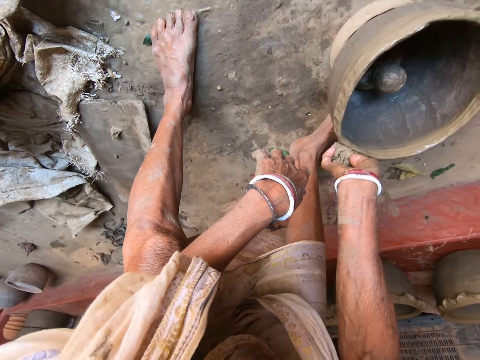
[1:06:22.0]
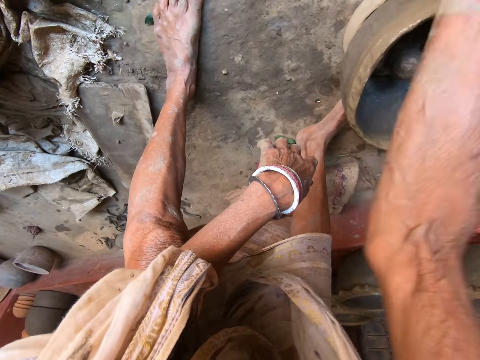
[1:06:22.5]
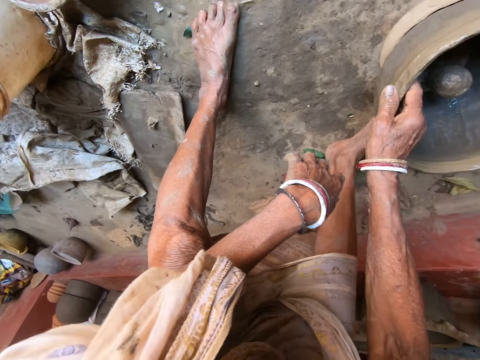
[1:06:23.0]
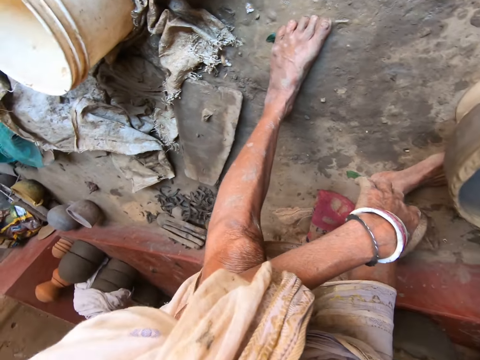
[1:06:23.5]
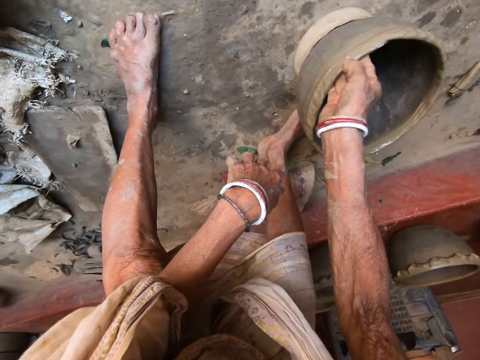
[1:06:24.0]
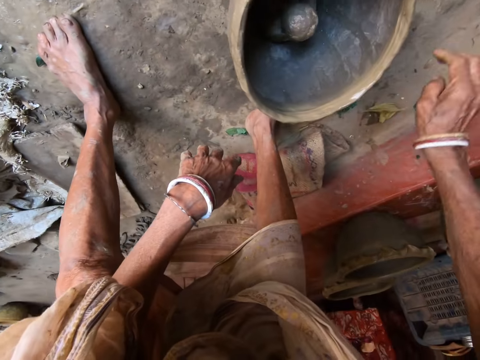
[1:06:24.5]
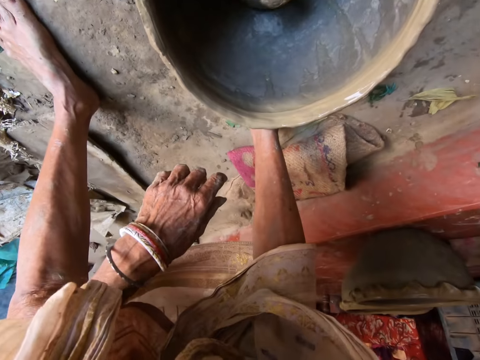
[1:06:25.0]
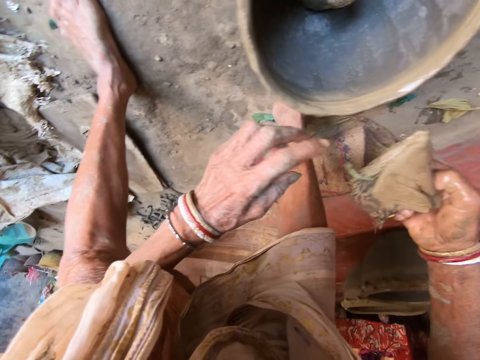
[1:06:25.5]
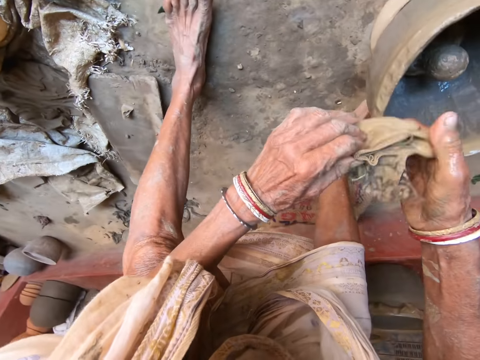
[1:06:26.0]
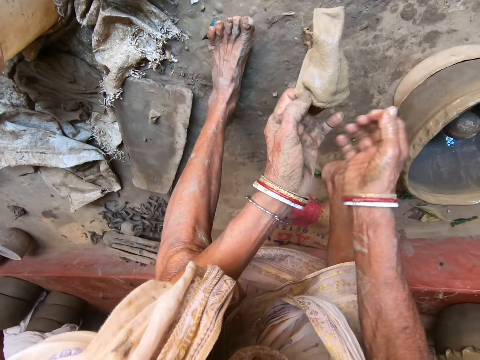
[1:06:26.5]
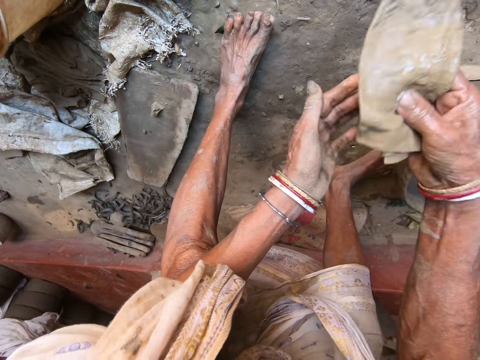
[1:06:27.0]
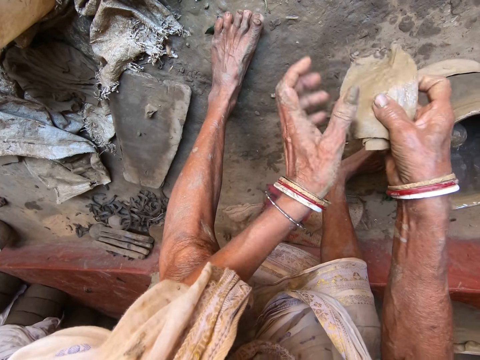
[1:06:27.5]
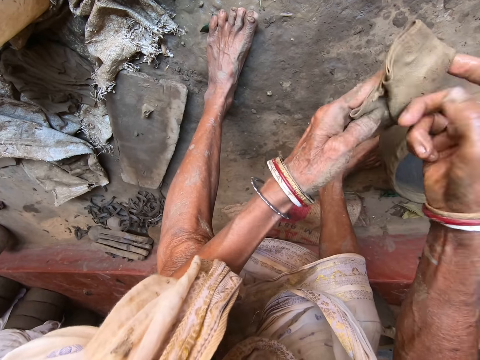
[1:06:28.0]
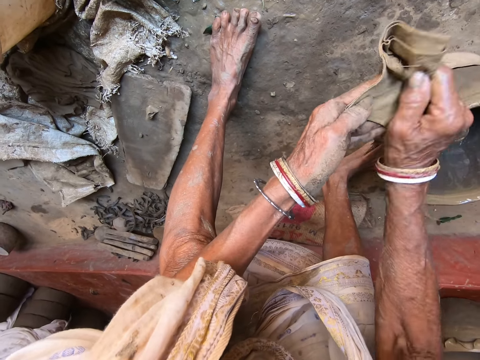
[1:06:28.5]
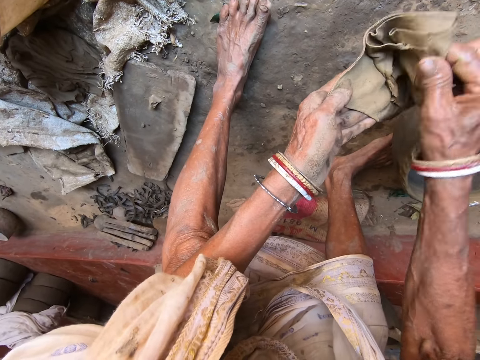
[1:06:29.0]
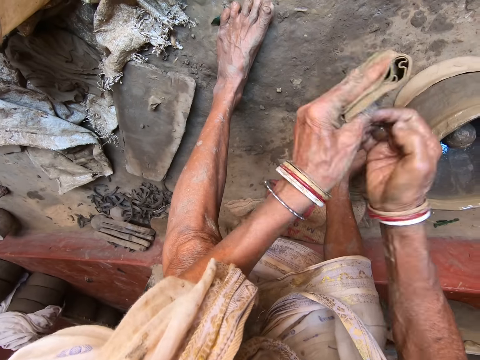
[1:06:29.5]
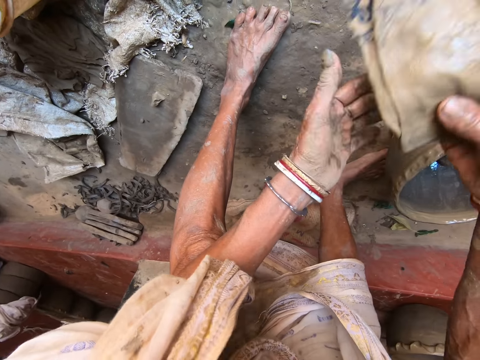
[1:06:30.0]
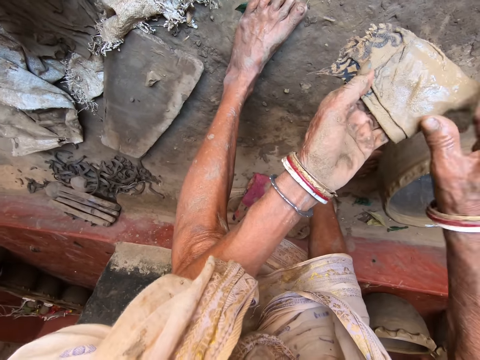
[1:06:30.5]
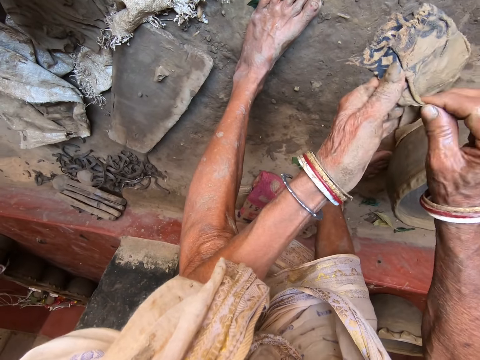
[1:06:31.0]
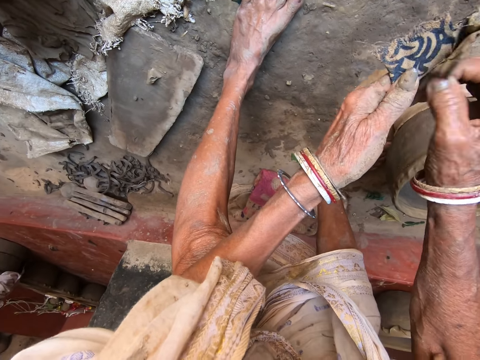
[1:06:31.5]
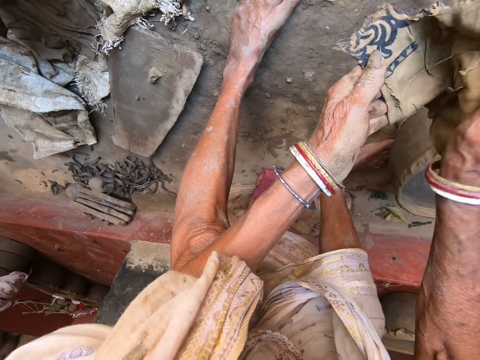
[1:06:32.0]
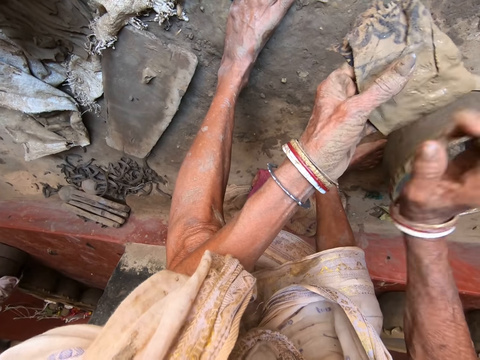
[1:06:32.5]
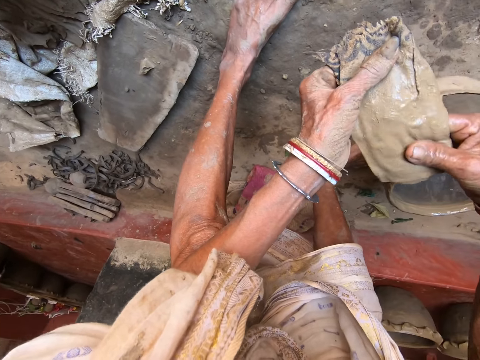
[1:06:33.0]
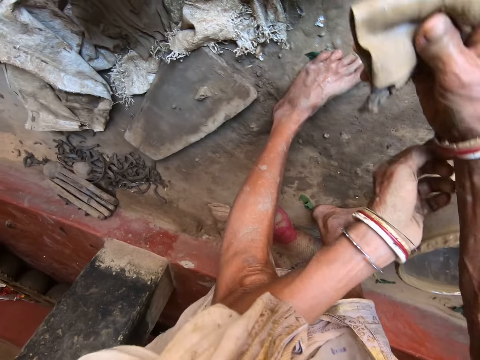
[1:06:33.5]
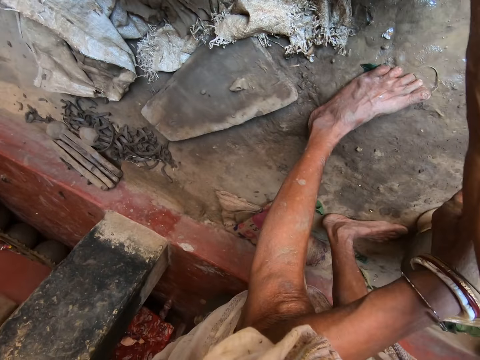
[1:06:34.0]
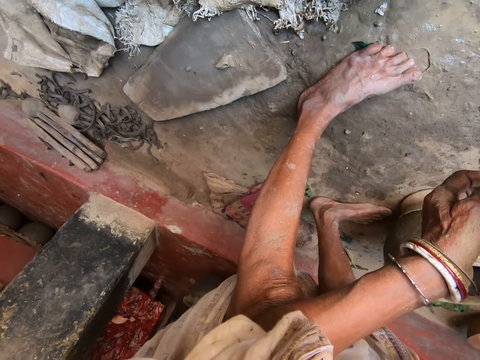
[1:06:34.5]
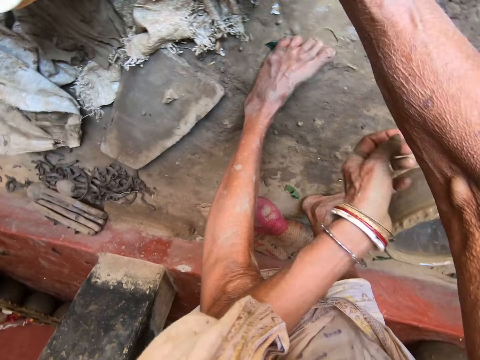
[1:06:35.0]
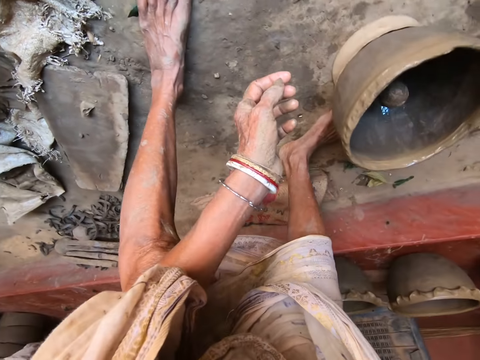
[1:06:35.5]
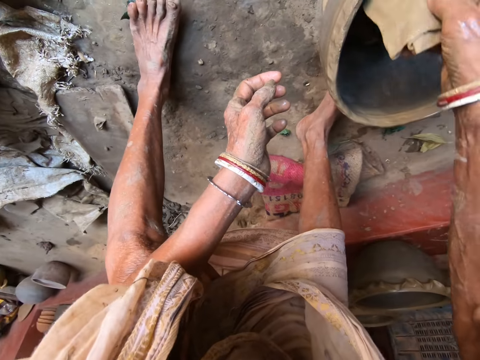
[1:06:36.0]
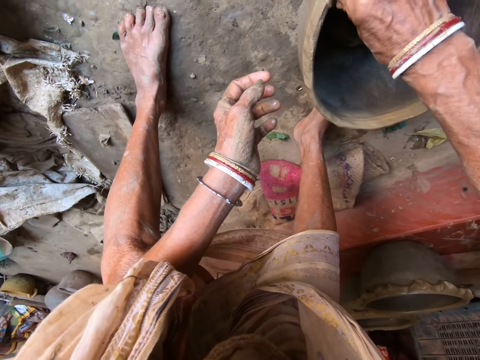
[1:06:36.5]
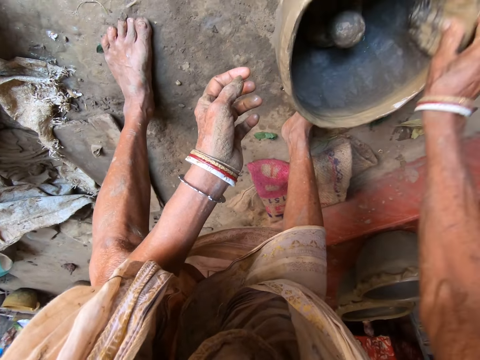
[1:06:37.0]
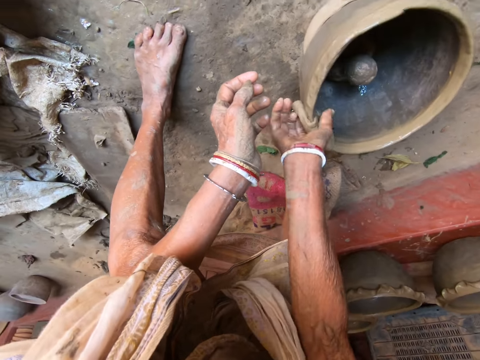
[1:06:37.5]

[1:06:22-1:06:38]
The camera wearer drops the piece of cloth or sponge on the floor with her right hand. She cleans the clay pot with her right hand. She picks up the piece of cloth from the floor with her right hand. She spreads out the piece of cloth with both hands. She dips the piece of cloth into the bucket of water on the floor with her right hand. She squeezes the sponge. She cleans the clay pot with the piece of cloth with her right hand.

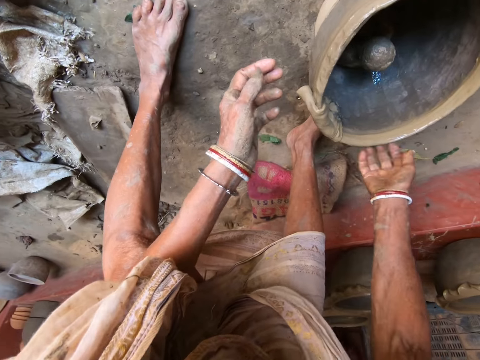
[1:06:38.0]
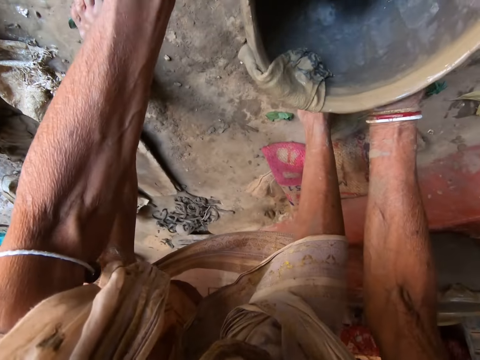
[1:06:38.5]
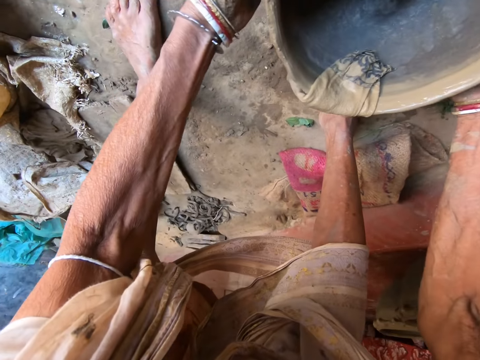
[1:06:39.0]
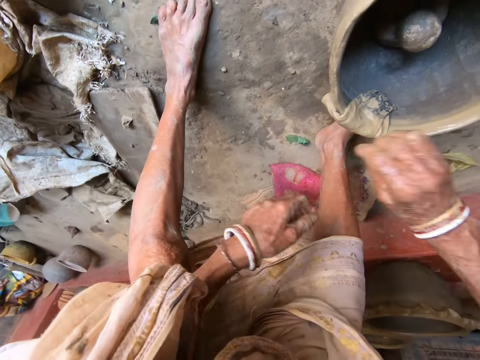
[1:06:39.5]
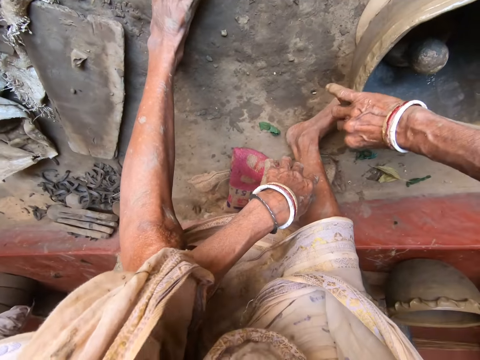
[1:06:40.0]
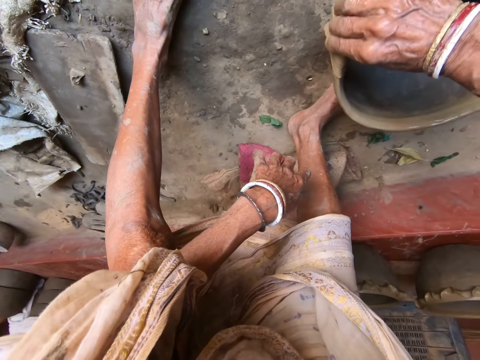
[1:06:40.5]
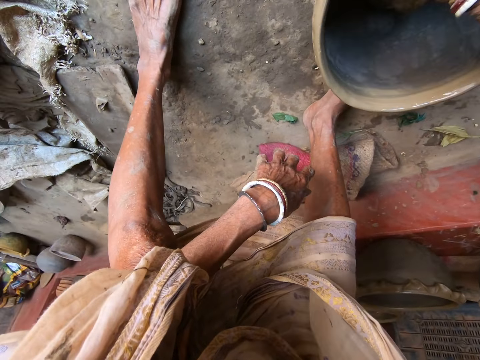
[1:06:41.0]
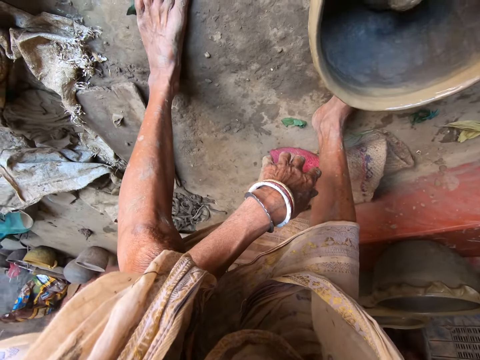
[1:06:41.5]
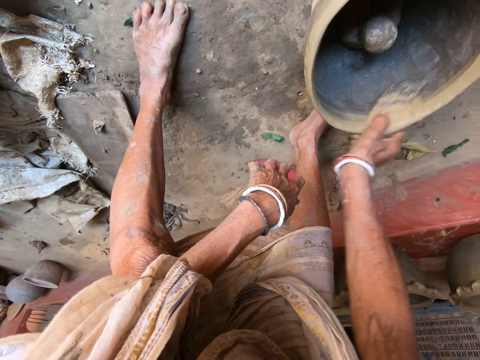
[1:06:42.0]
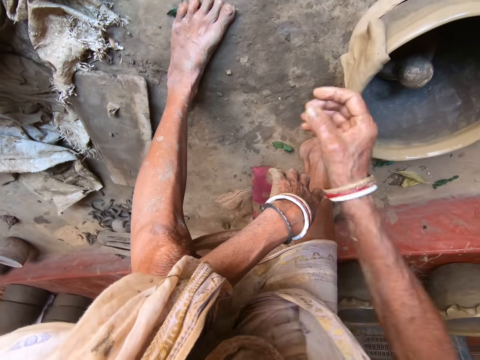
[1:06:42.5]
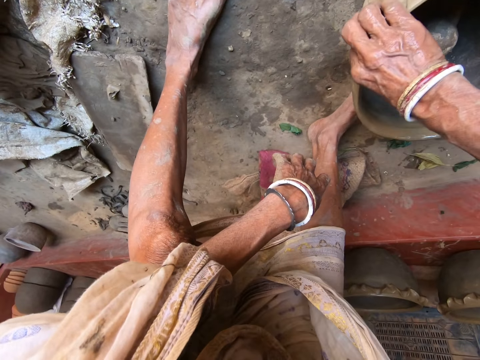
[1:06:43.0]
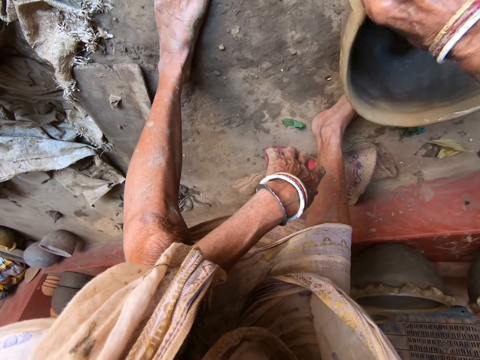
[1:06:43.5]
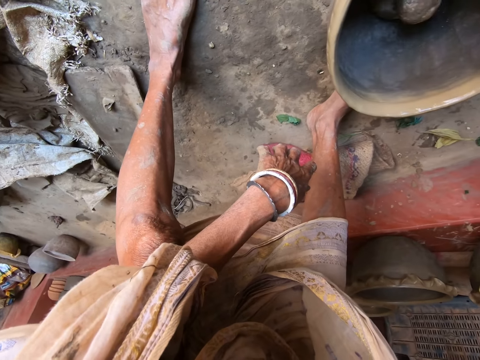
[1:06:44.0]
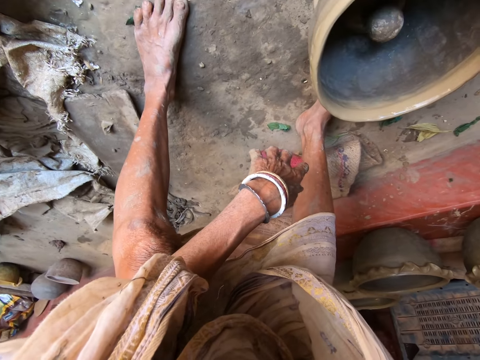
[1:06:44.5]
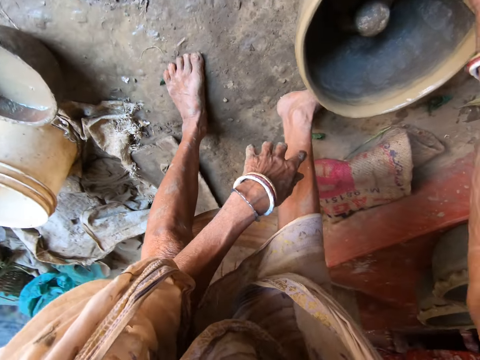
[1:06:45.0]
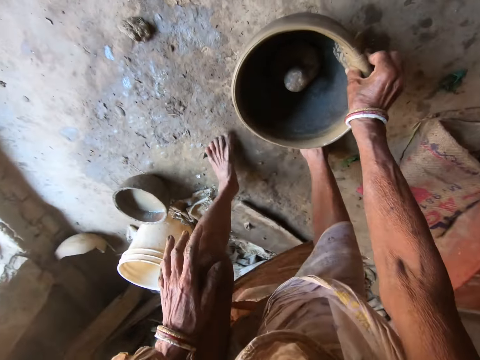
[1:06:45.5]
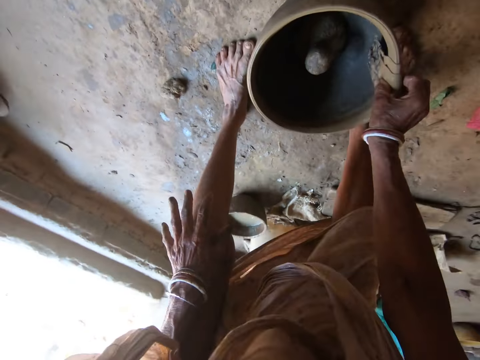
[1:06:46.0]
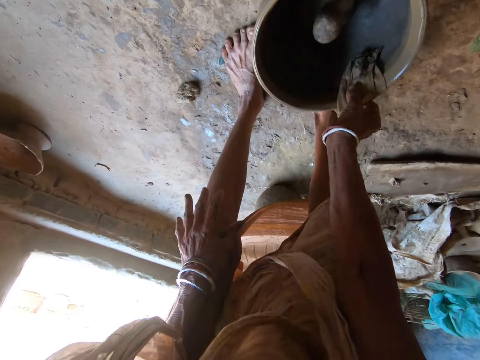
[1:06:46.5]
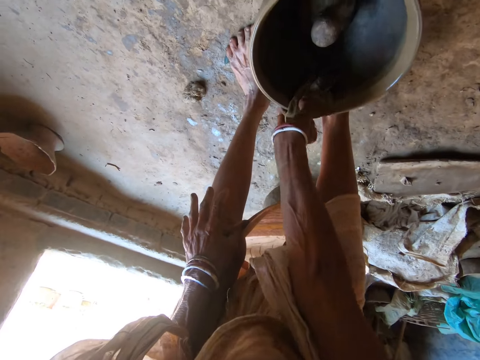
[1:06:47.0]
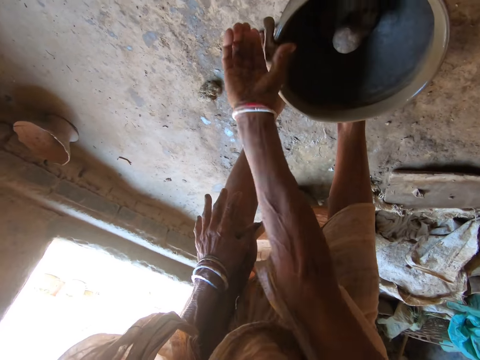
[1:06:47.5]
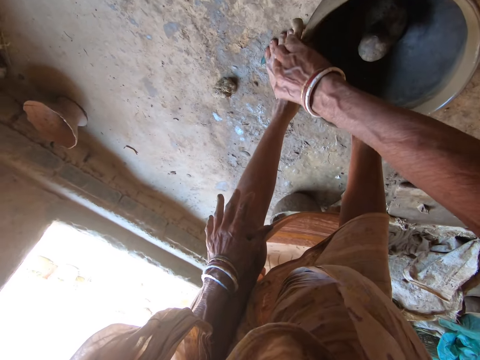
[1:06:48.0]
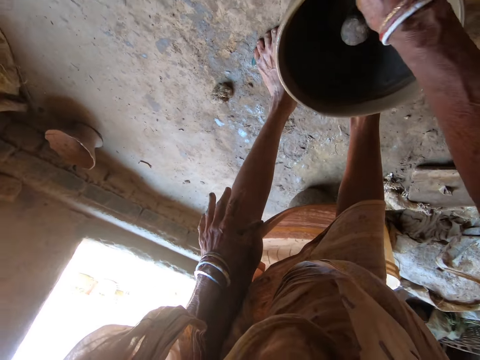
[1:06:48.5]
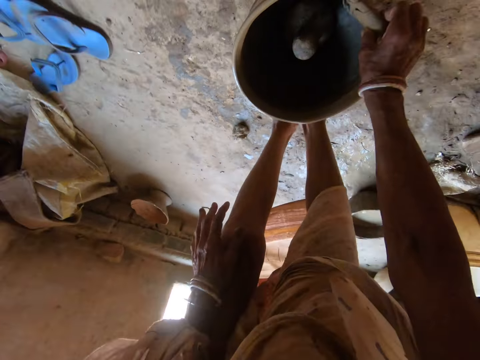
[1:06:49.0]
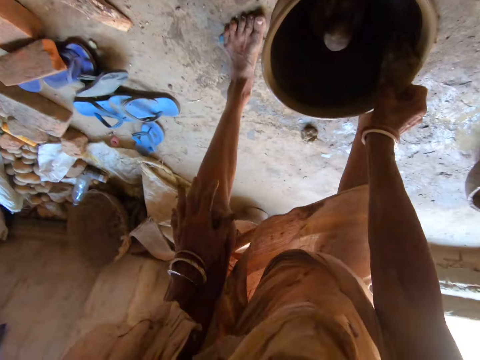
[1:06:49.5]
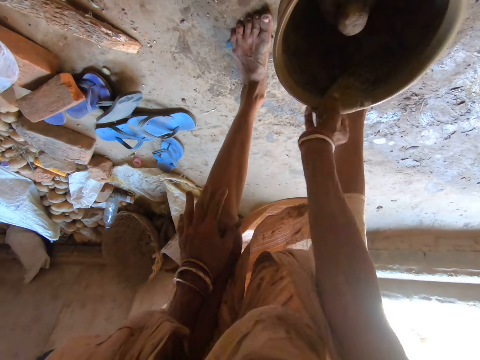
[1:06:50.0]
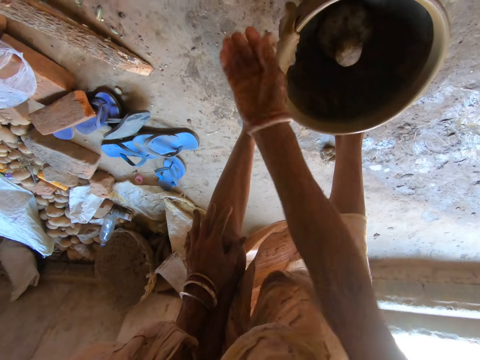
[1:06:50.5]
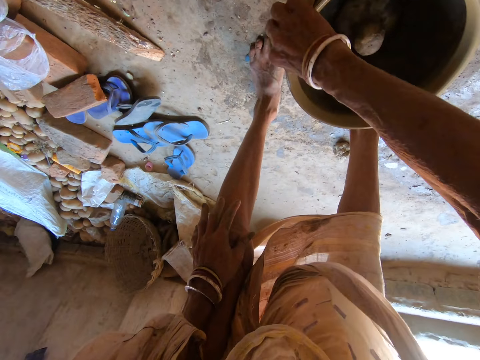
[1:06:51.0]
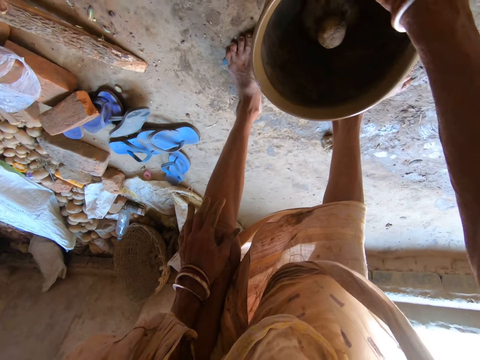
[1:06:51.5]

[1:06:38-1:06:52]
The camera wearer adjusts the clay pot on the clay stand with both hands. She cleans the clay pot with the piece of cloth with her right hand.
